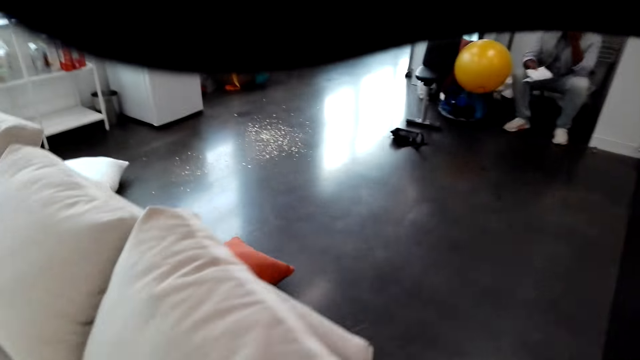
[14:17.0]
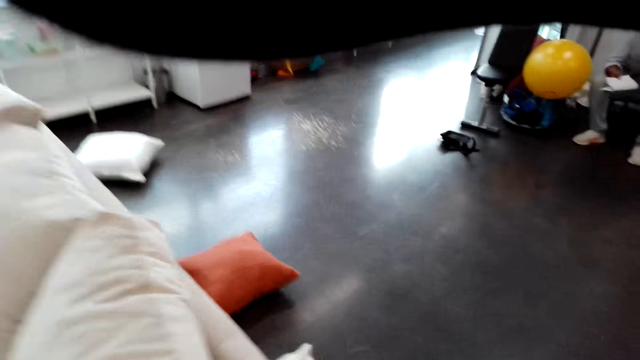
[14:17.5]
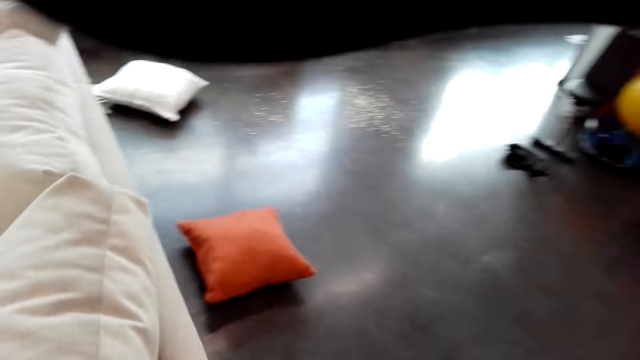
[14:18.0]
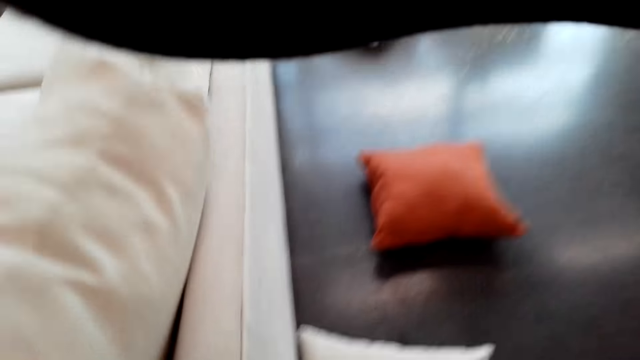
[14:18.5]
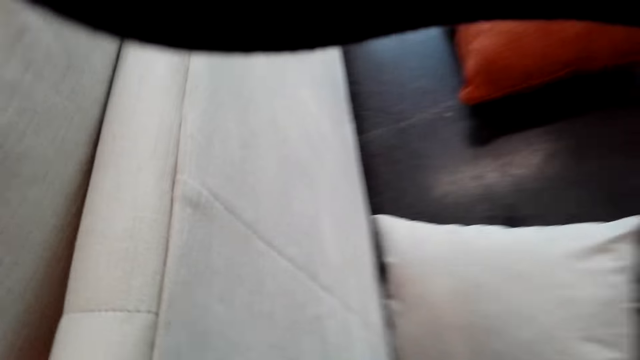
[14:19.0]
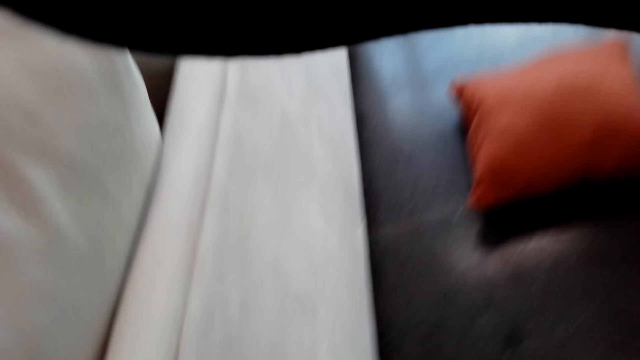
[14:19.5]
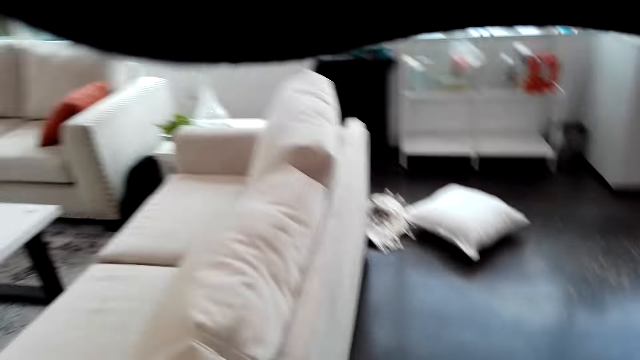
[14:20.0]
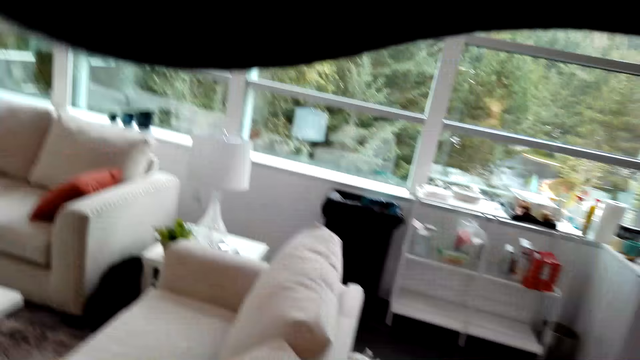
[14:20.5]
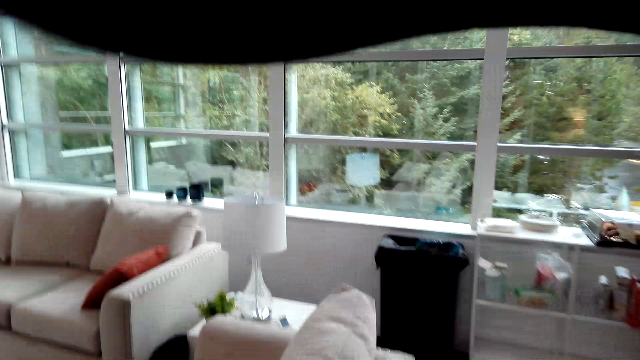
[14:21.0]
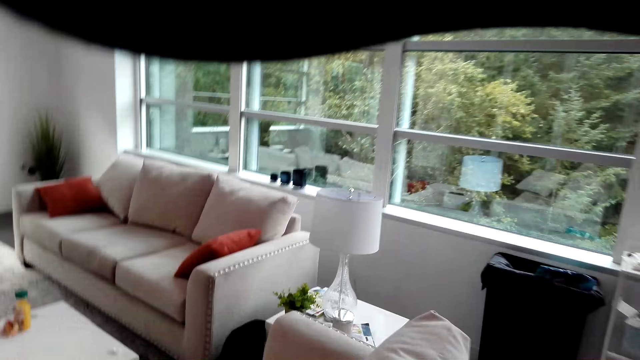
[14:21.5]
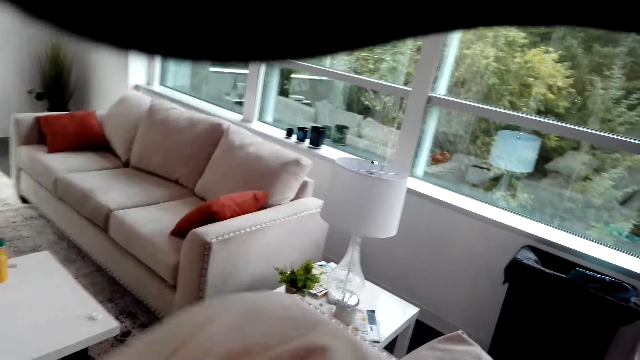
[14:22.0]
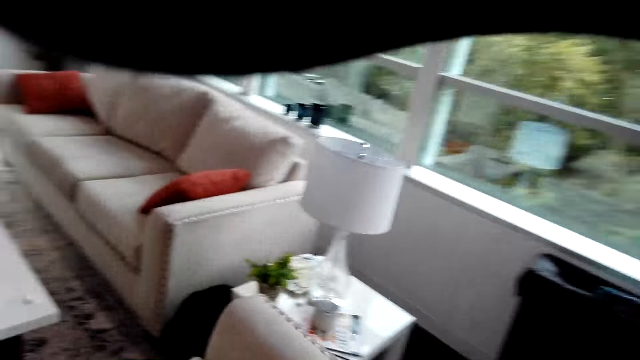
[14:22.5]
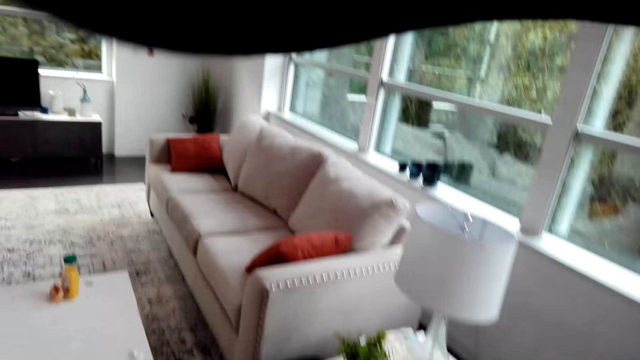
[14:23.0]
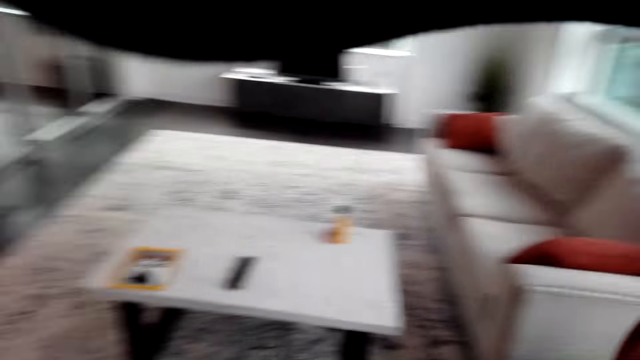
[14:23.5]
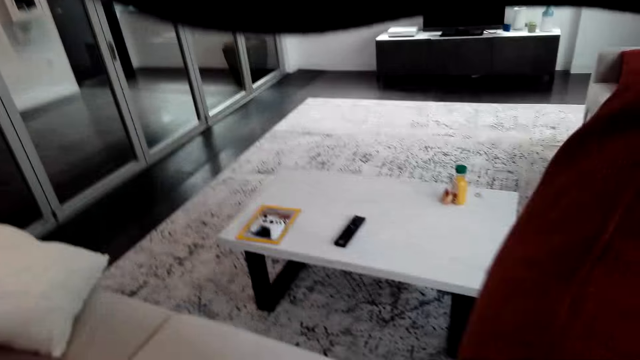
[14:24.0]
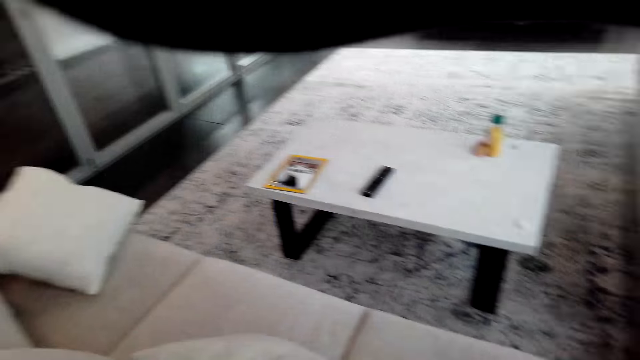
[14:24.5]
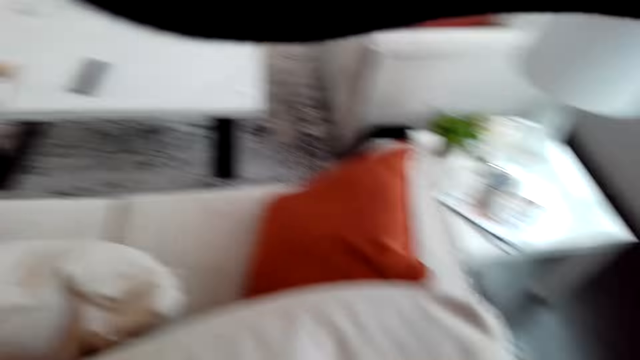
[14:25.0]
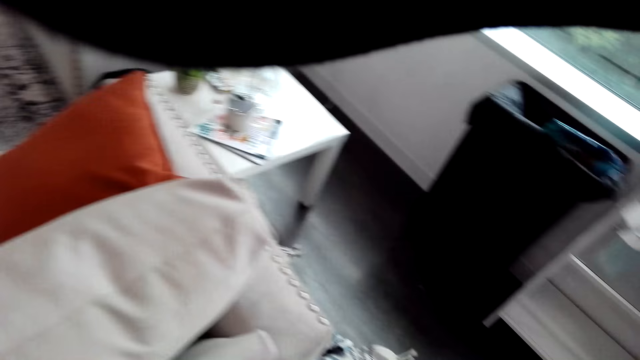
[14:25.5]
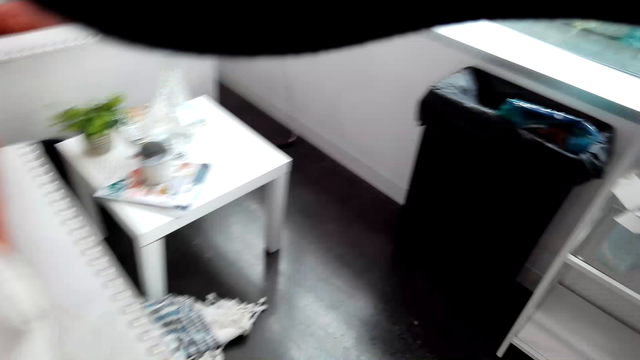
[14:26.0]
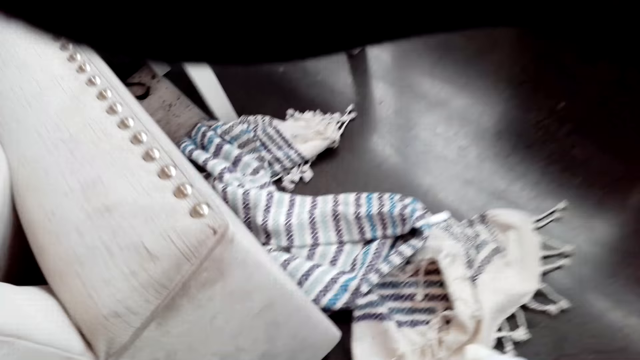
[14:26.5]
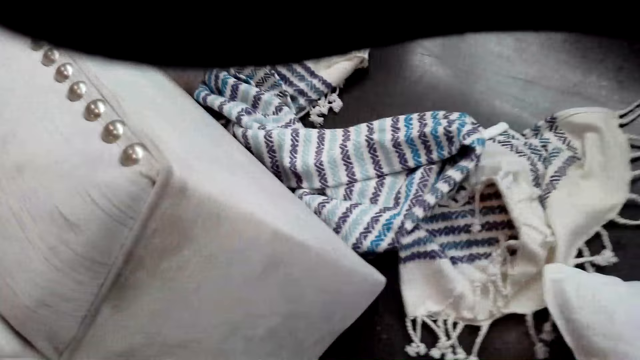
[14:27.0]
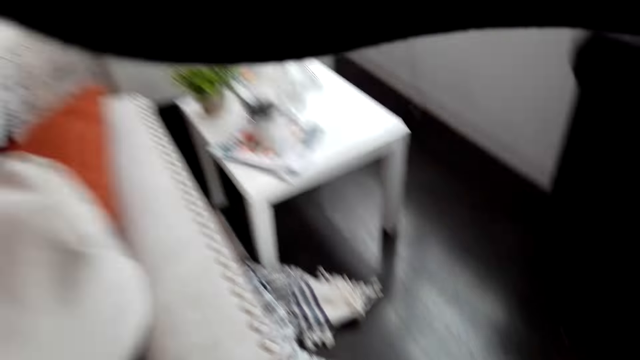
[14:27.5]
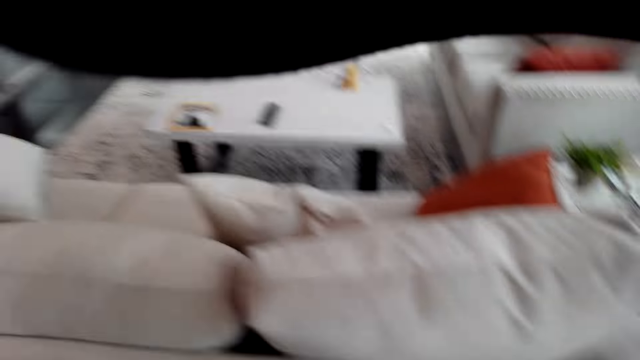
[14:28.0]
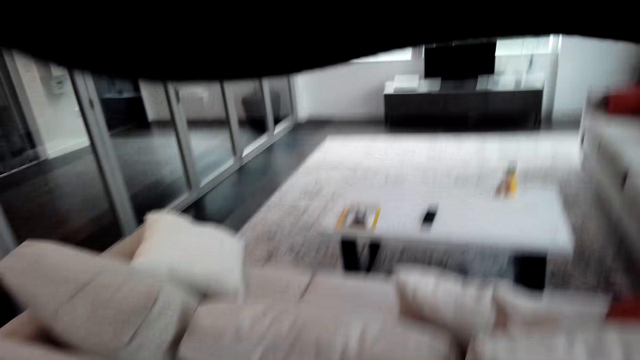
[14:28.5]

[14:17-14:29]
The camera wearer picks up the throw pillow. They move in the room. They place the throw pillow on the sofa. They move in the room.

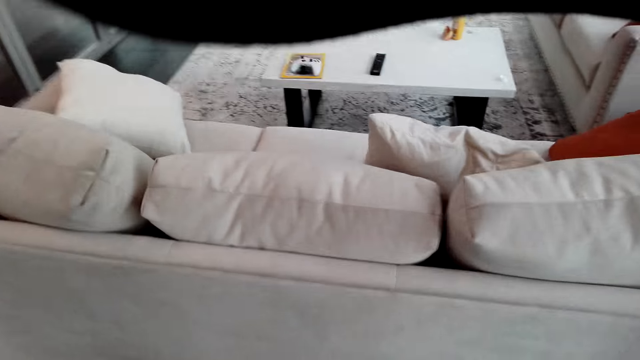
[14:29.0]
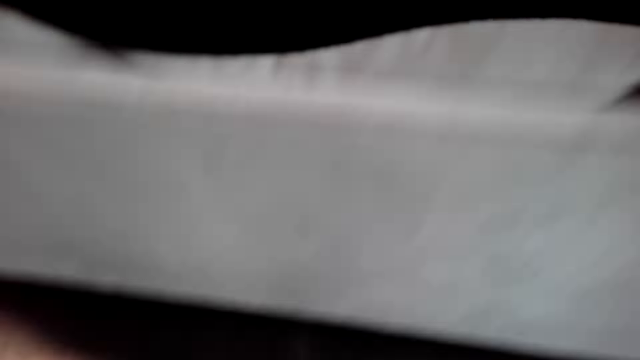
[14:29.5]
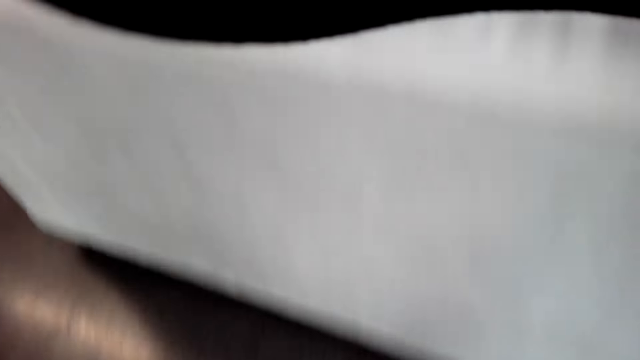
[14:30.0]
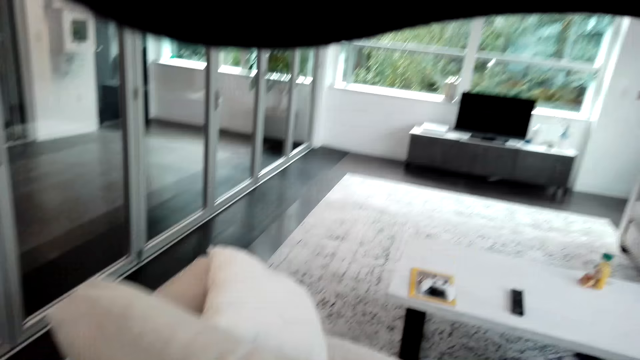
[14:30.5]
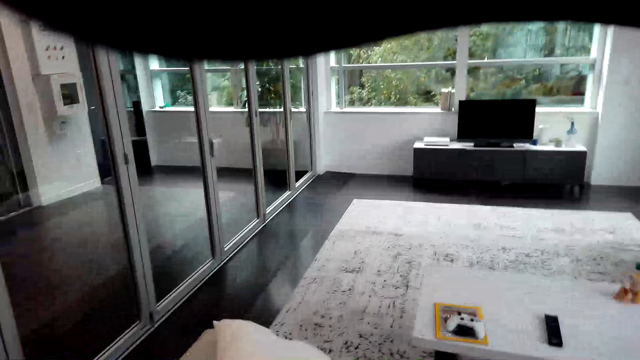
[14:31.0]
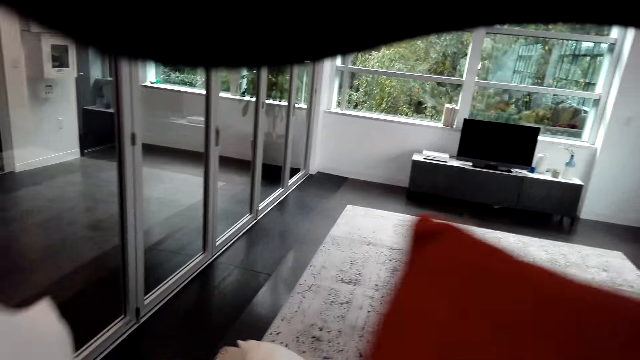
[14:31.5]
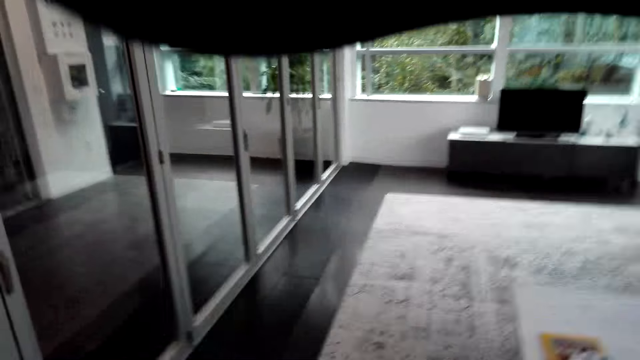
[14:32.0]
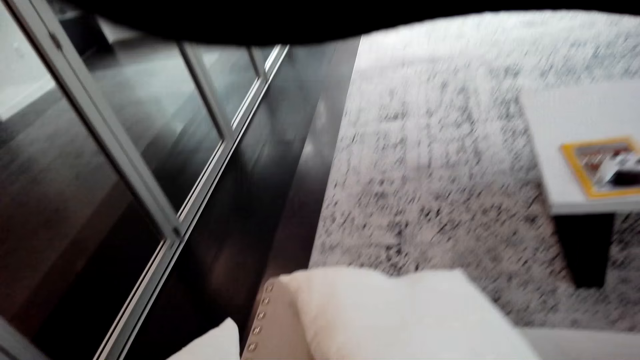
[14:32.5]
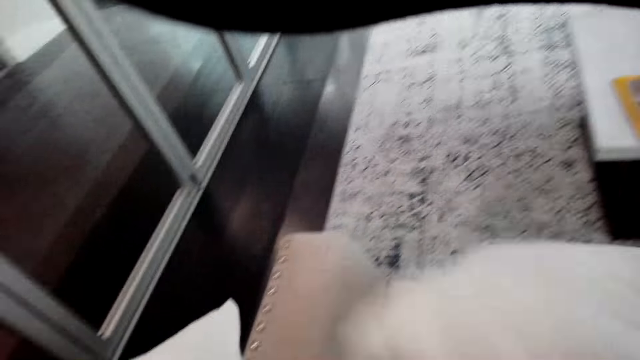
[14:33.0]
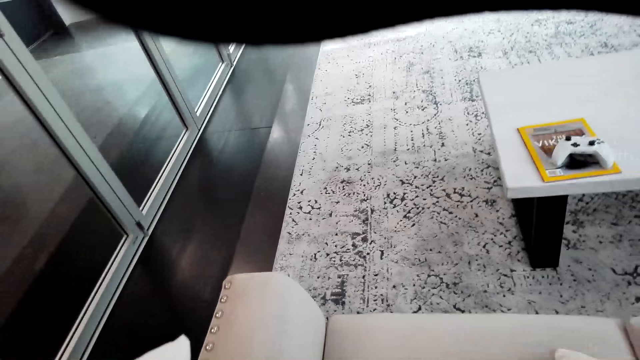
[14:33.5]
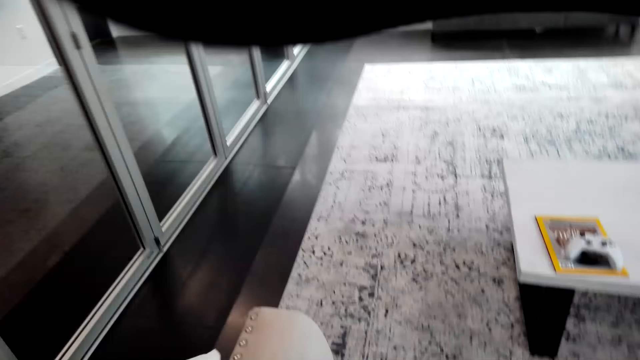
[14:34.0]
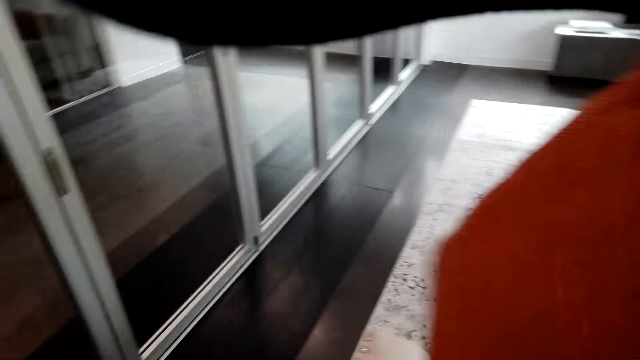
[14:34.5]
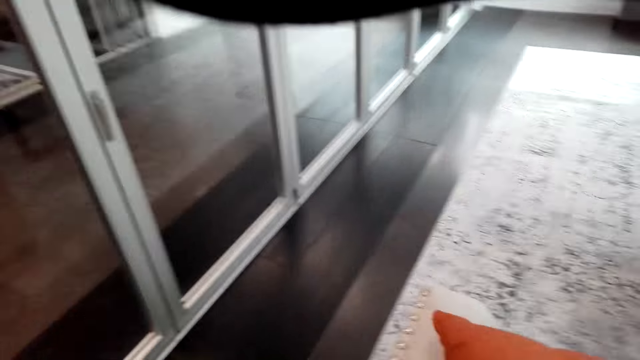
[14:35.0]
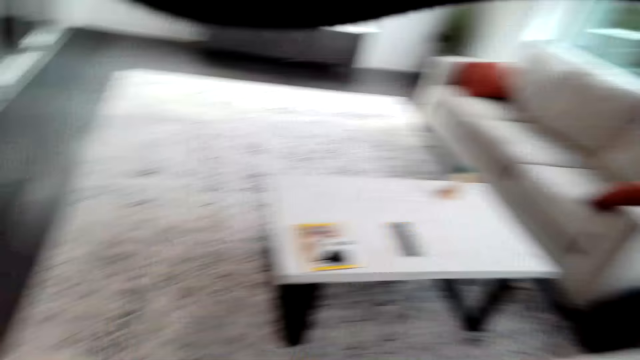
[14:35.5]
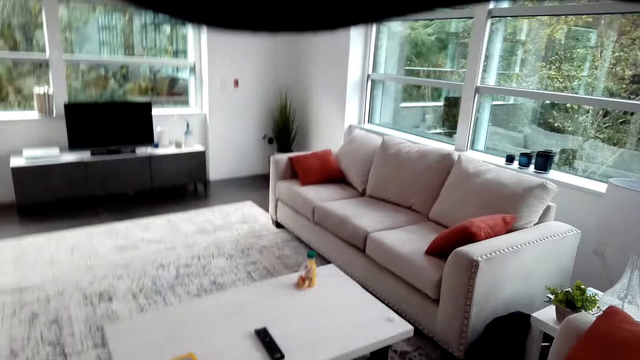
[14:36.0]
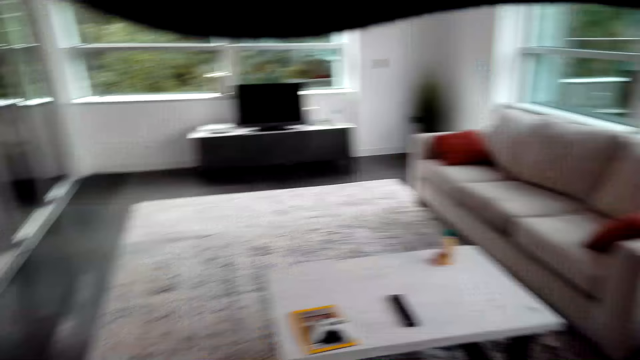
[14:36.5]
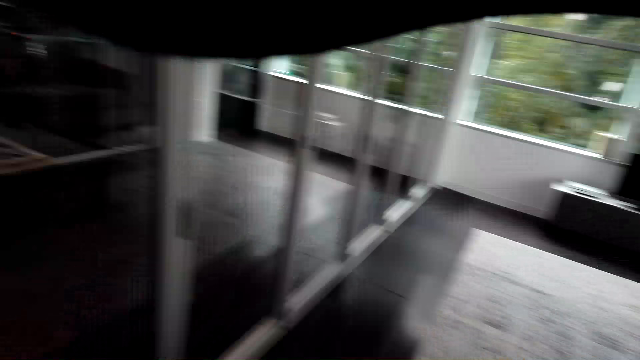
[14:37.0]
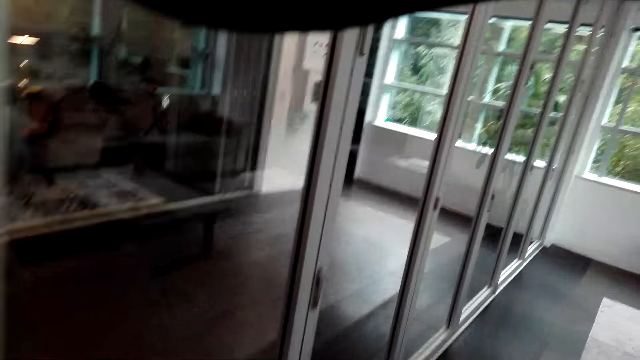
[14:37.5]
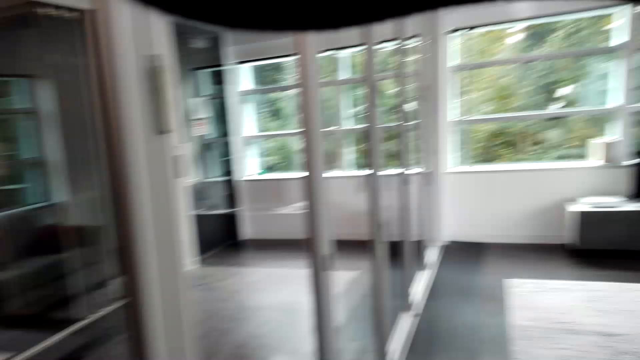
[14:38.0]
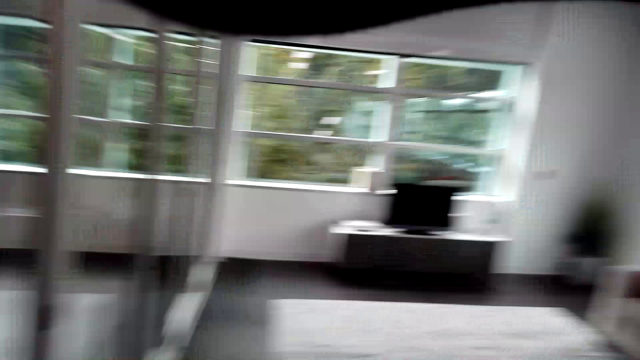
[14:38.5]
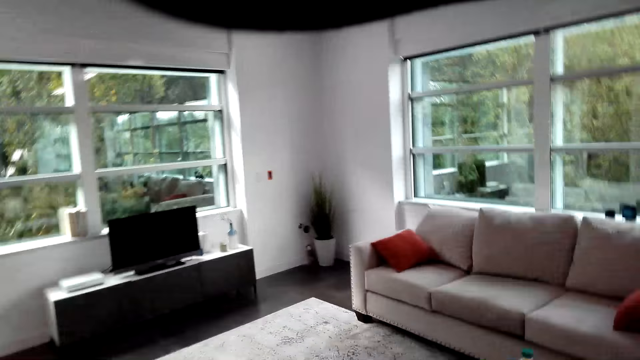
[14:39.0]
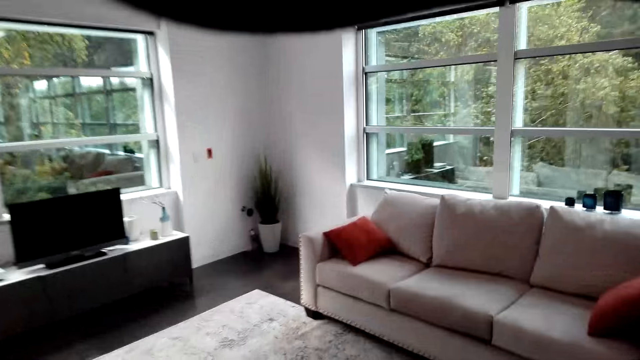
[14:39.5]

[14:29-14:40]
The camera wearer places the throw pillow on the sofa. They move the pillows. They pick up the throw pillow from the sofa. They place the throw pillow on the sofa. They talk in the room. They walk in the room.
